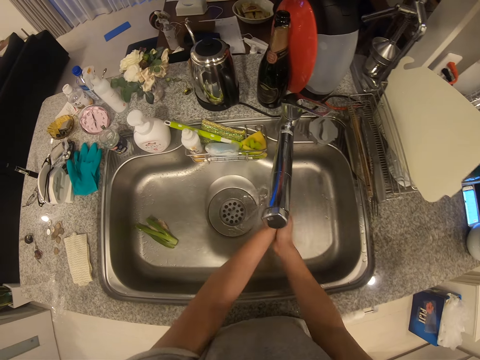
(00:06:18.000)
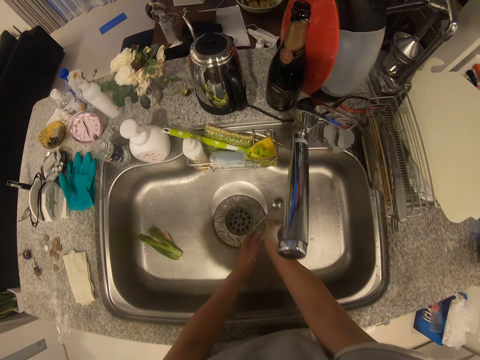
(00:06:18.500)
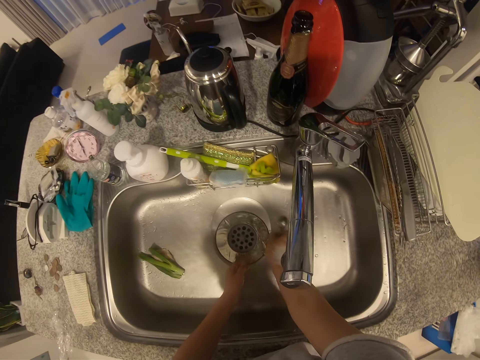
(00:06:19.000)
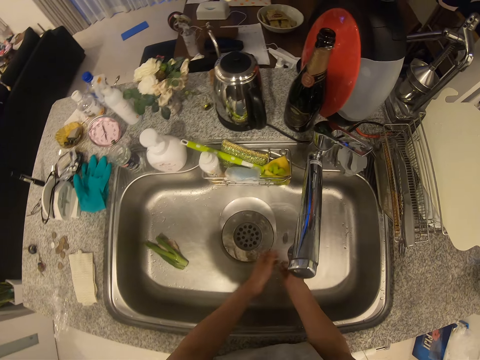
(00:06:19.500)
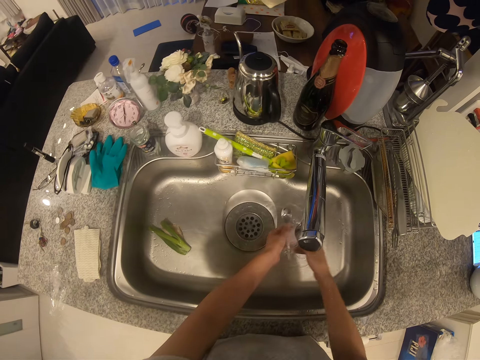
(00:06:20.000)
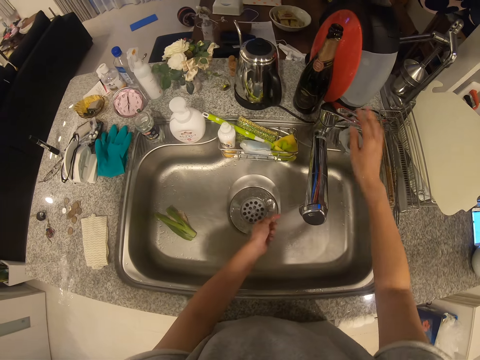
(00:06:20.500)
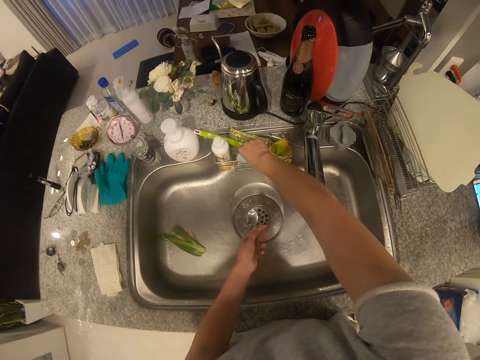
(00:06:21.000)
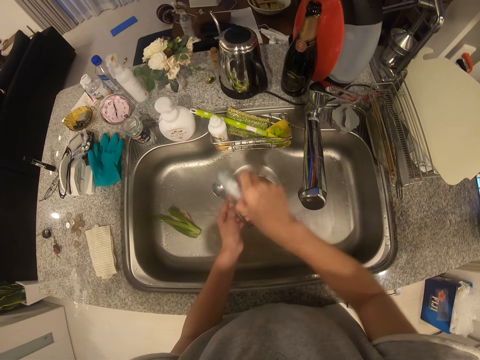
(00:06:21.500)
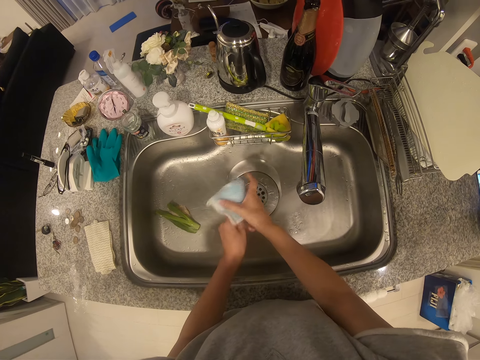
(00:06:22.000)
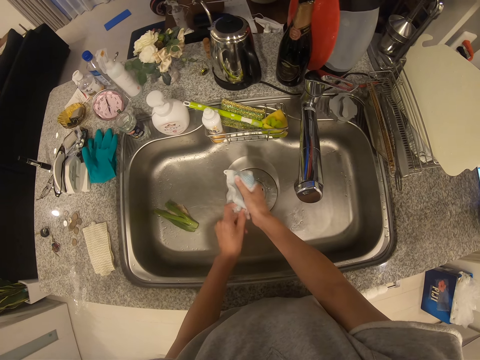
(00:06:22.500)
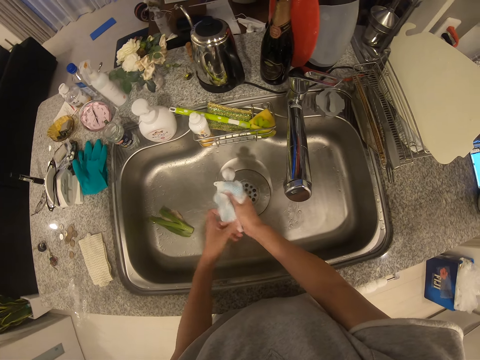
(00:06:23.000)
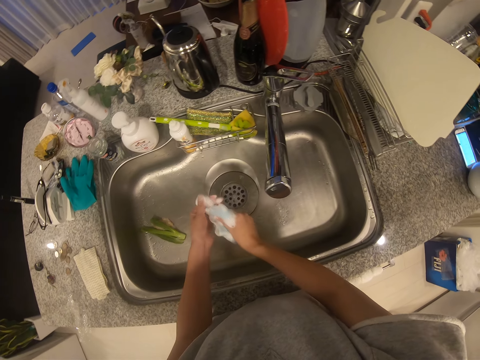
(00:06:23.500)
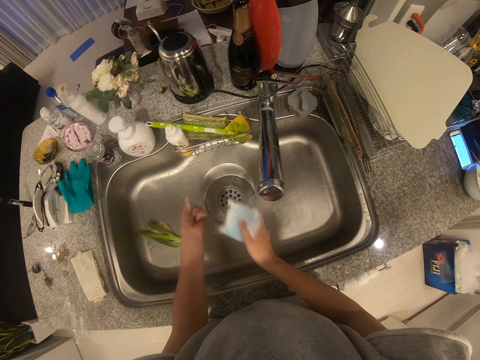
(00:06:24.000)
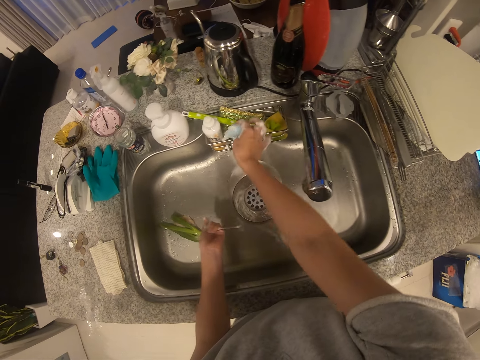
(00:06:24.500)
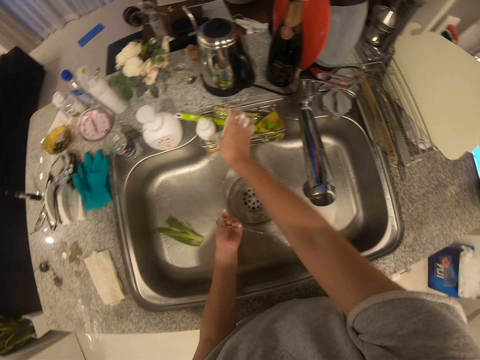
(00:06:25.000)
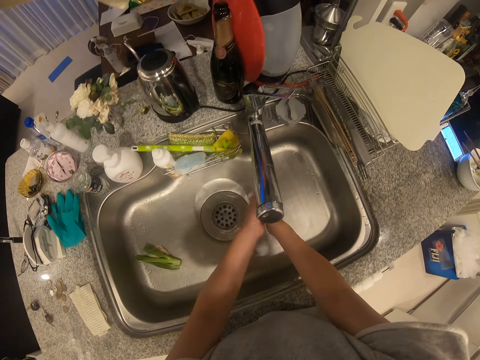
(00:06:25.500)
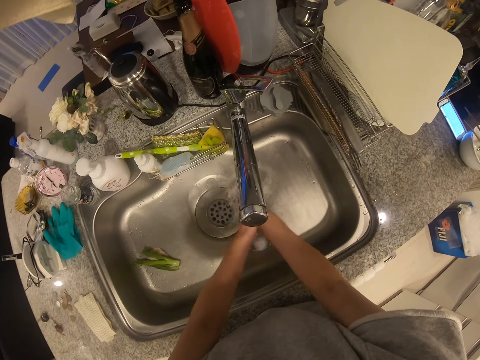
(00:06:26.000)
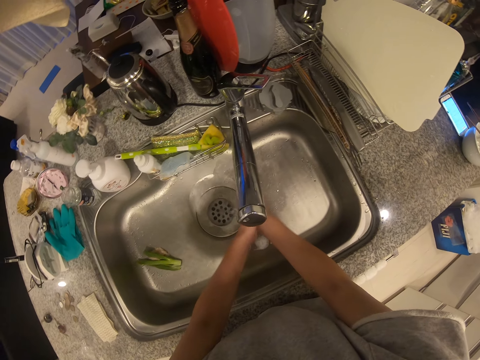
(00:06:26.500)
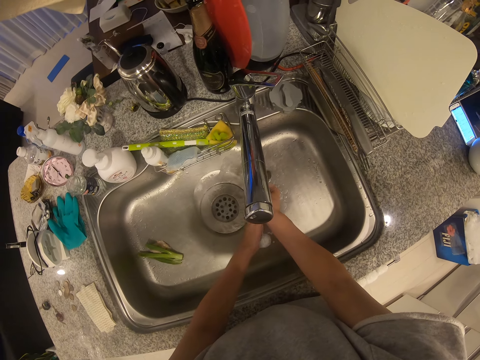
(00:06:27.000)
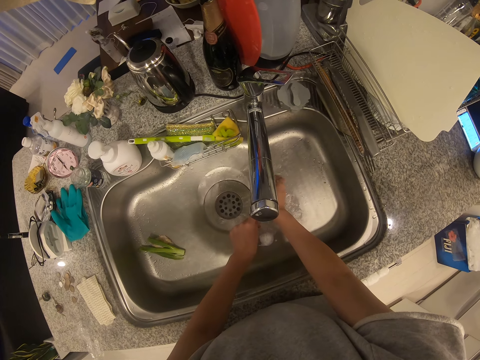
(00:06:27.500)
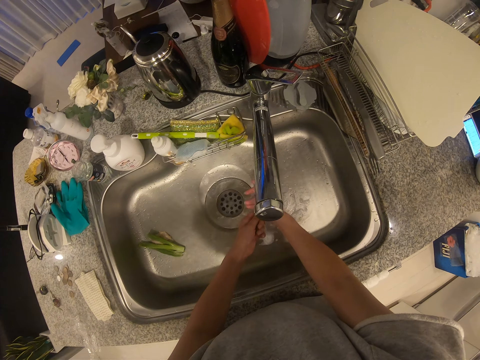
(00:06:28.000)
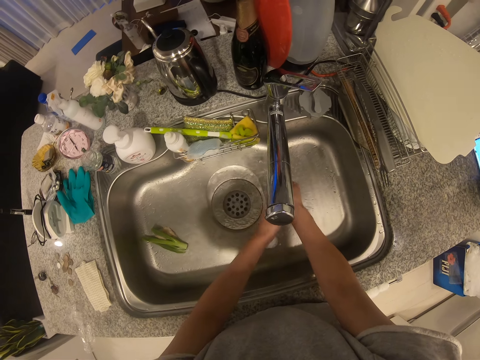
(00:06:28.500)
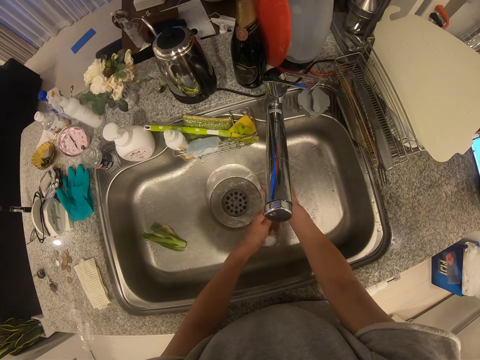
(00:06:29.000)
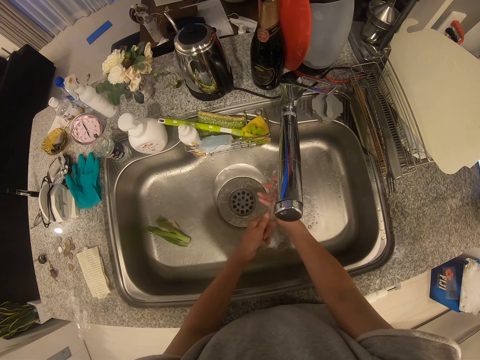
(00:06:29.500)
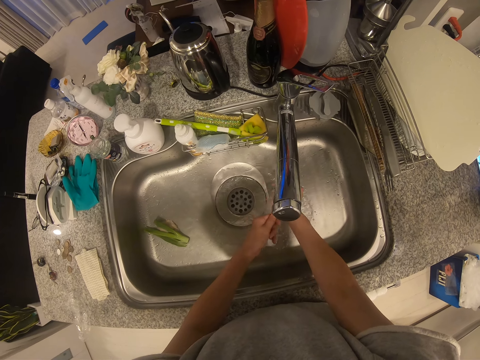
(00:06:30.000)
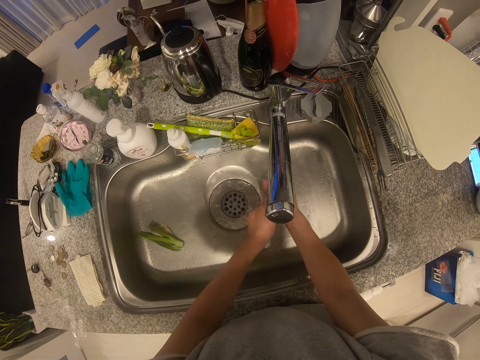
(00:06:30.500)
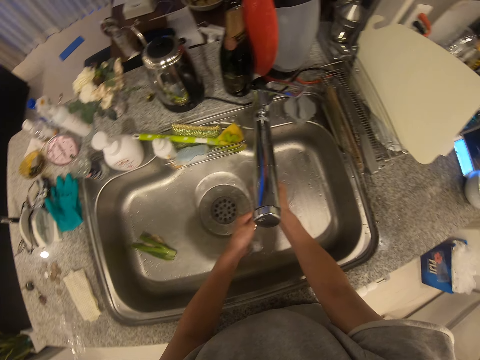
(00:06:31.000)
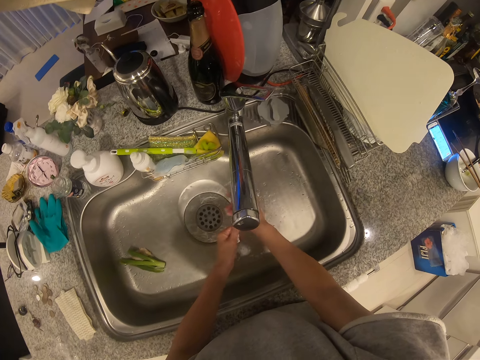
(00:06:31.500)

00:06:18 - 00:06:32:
The camera wearer rinses her hands in a sink. She picks up the fork or teaspoon in the sink with her right hand. She passes the fork to her left hand. She rinses the teaspoon with tap water. She picks up the washing sponge from the sponge drain of the sink with her right hand. She washes the fork with the sponge in her right hand. She puts the sponge in the sponge drain of the sink with her right hand. She rinses the fork with her hands under the running water.

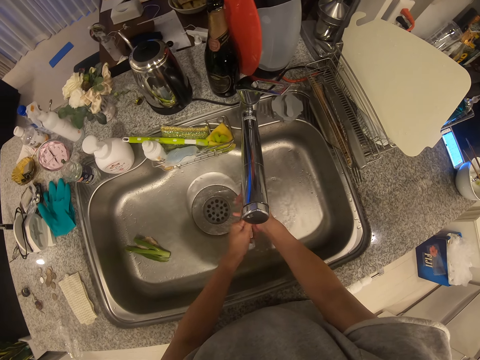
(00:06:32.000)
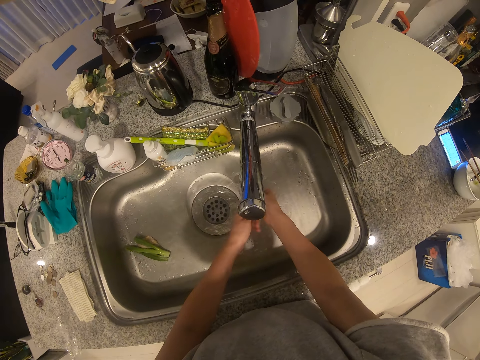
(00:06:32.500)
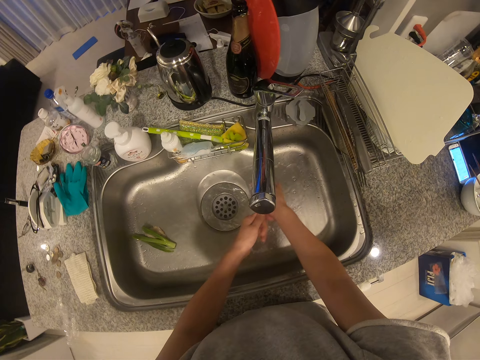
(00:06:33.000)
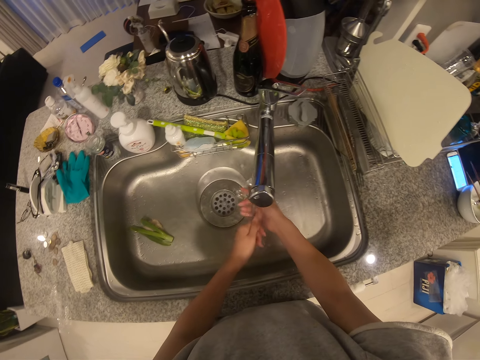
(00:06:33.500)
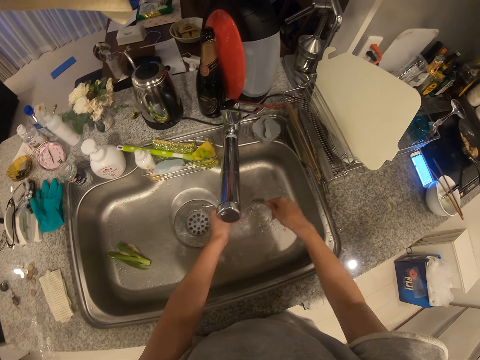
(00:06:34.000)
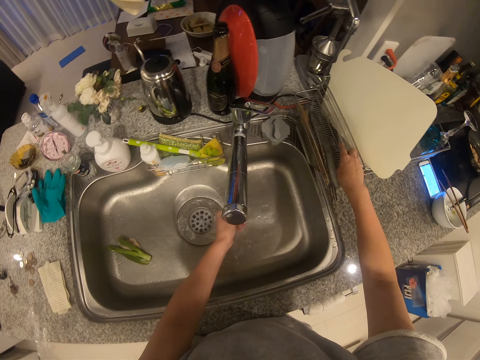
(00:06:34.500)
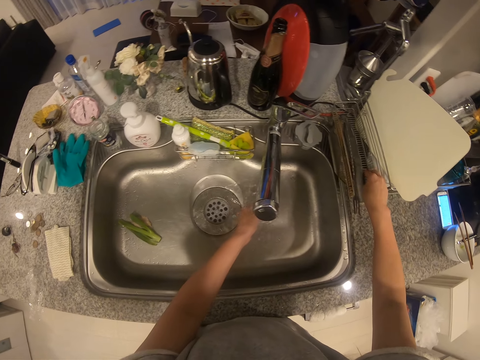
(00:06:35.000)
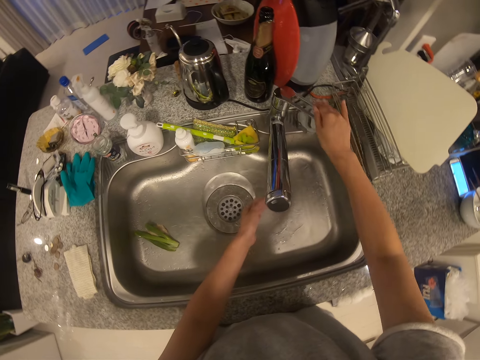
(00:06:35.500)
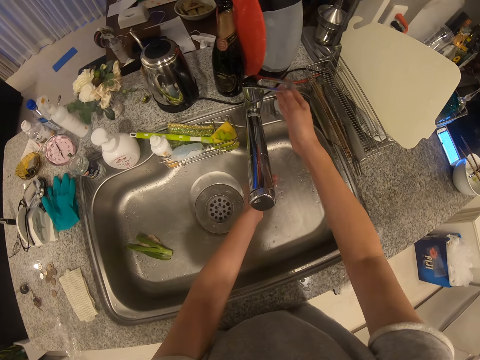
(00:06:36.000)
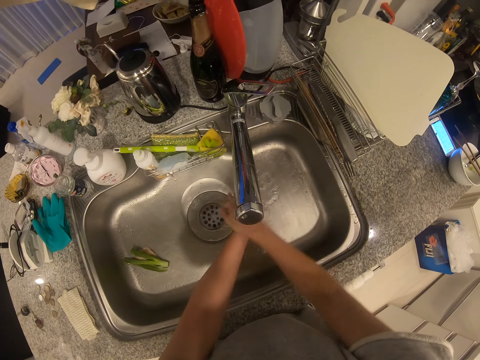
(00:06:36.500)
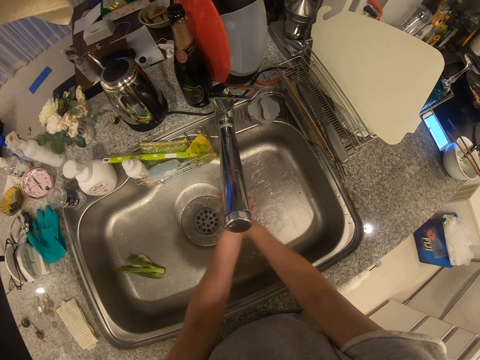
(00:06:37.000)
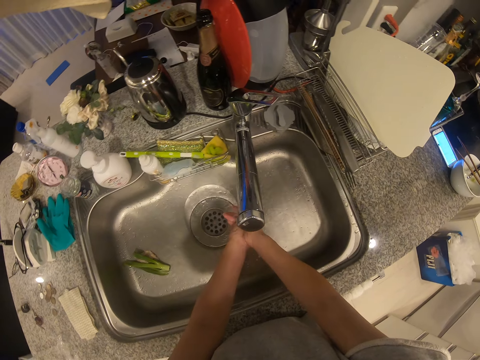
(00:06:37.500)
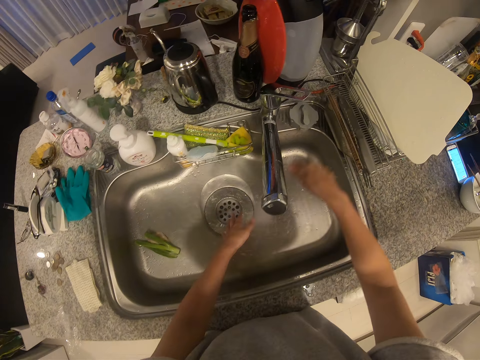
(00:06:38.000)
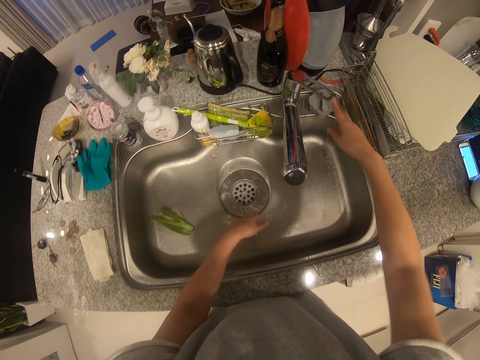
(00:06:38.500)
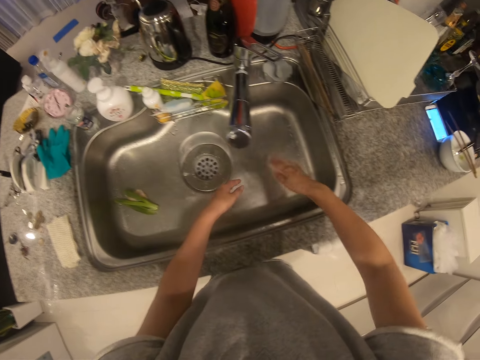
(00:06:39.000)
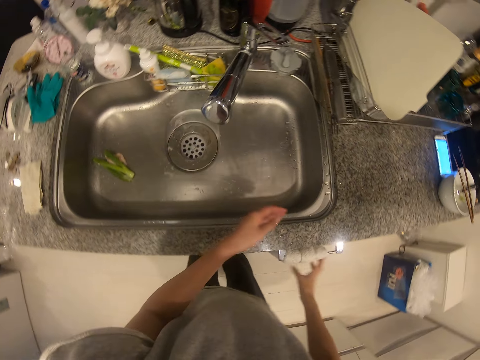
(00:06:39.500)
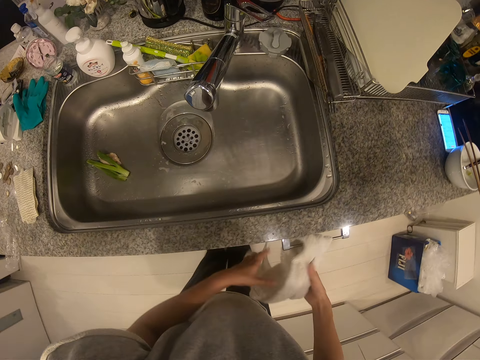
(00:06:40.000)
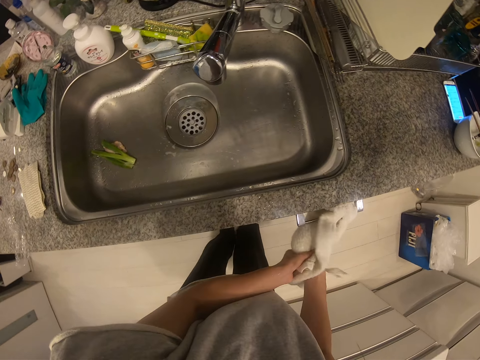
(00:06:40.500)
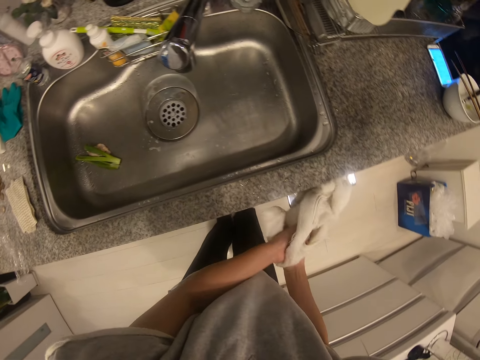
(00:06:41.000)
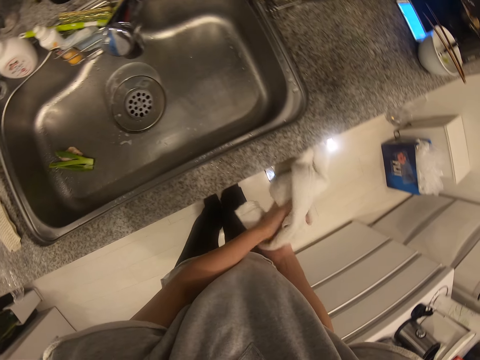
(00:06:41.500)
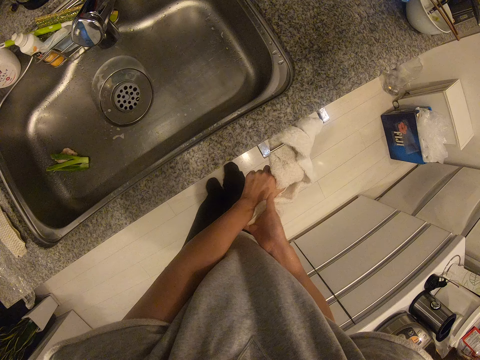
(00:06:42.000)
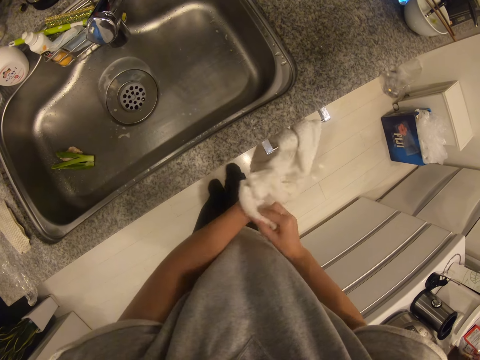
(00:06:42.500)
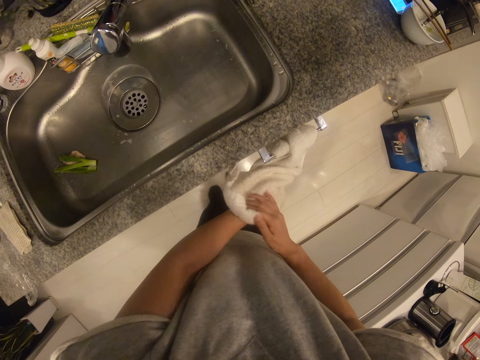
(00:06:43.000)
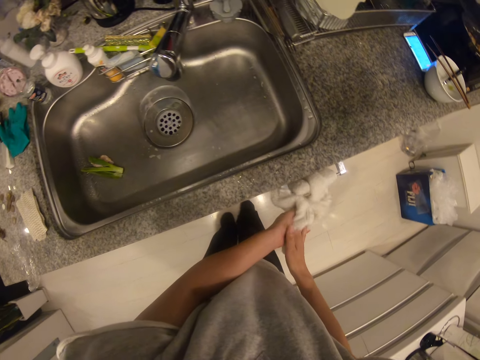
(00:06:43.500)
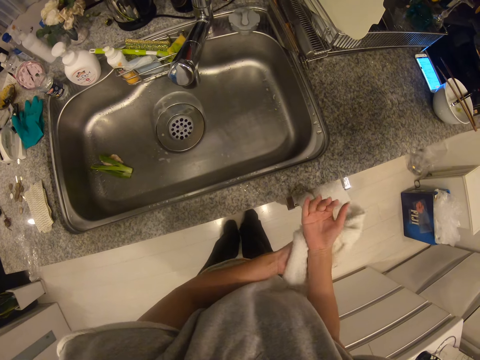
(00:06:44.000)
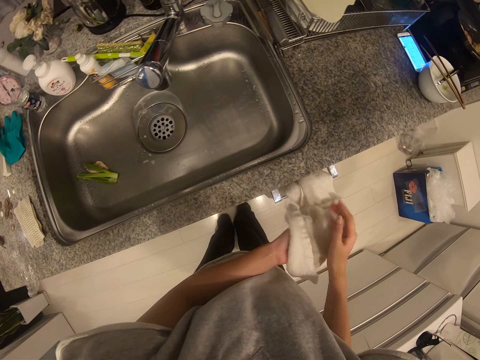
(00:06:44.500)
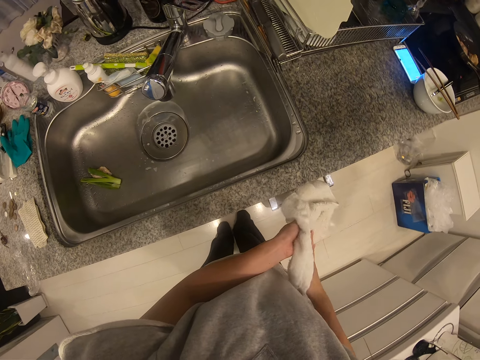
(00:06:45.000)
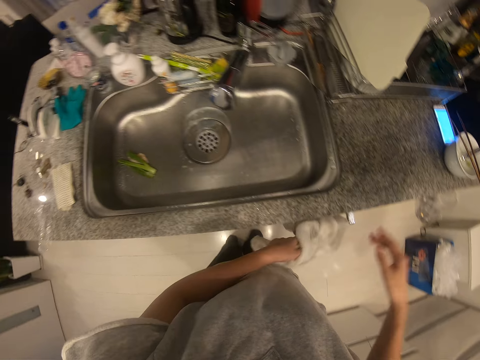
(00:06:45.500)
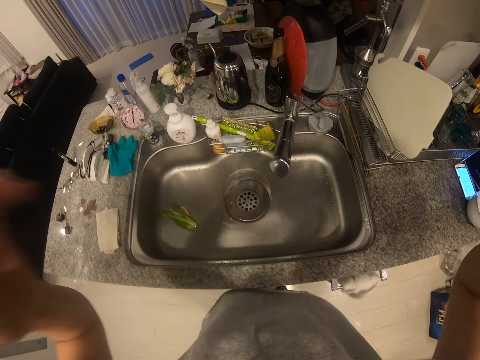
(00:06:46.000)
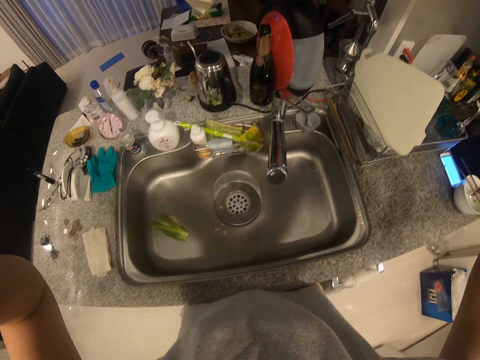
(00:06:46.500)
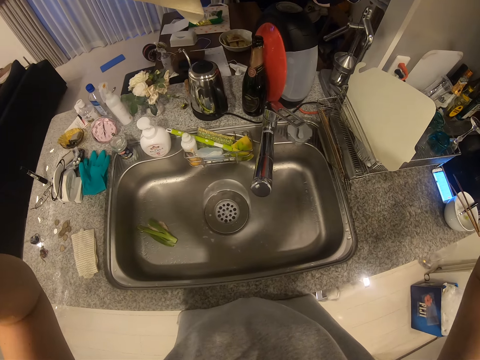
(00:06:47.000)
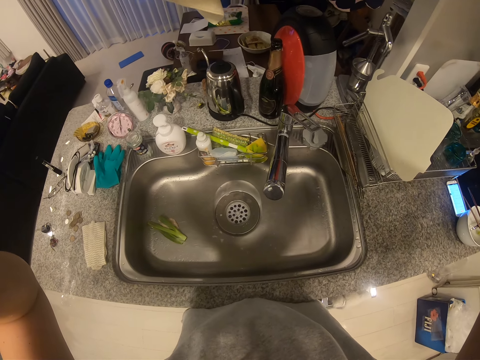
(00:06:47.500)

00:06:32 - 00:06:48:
The camera wearer rinses her left hand. She puts the fork or teaspoon on the cutlery drying rack with her right hand. She closes the tap with her right hand, opens the tap with her right hand and rinses her hands under the running water. She closes the tap with her right hand. She shakes her hands. She dries her hands with the towel on the cabinet handle. She raises her hands above the sink. She adjusts the camera.
